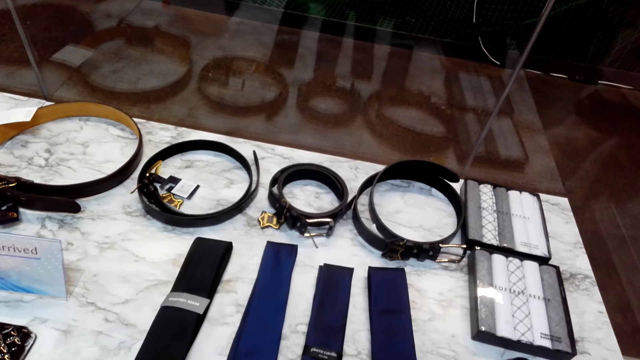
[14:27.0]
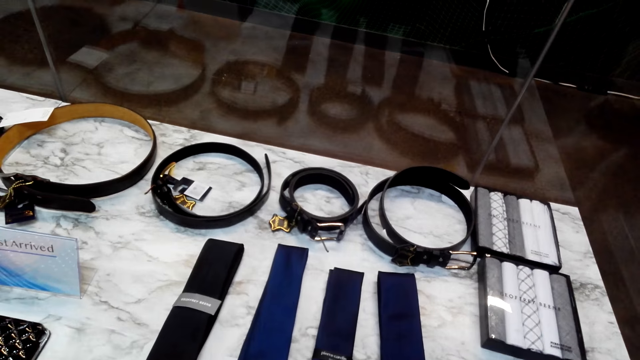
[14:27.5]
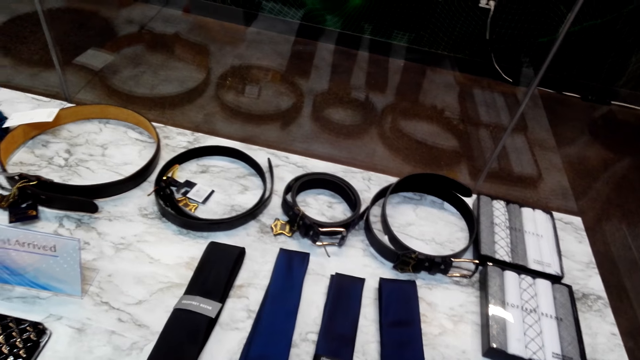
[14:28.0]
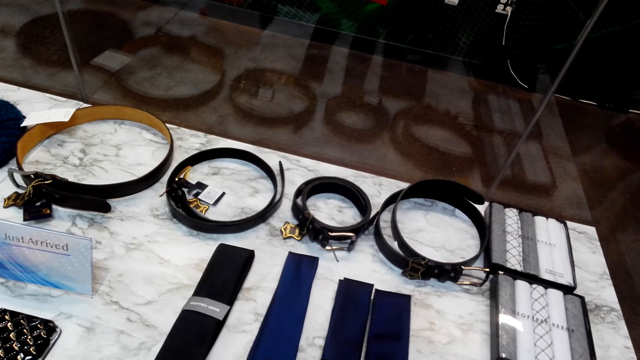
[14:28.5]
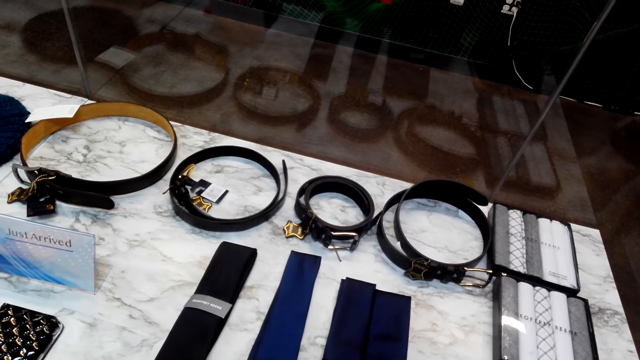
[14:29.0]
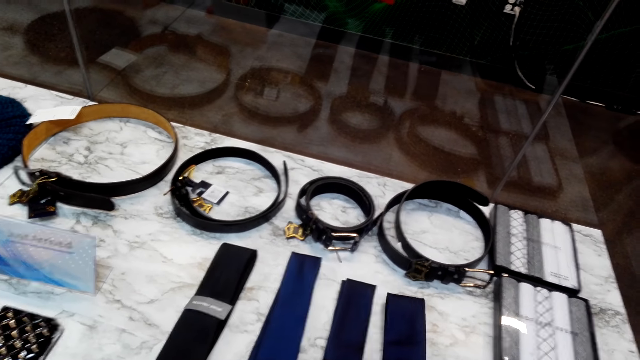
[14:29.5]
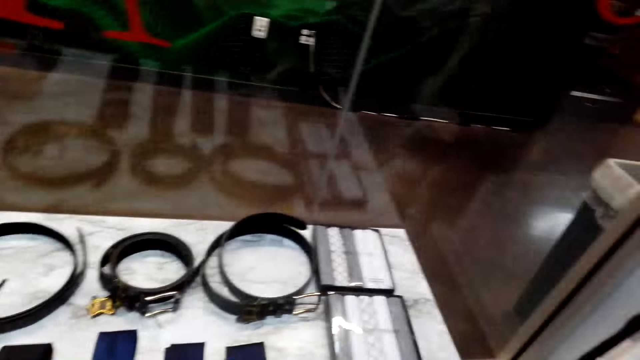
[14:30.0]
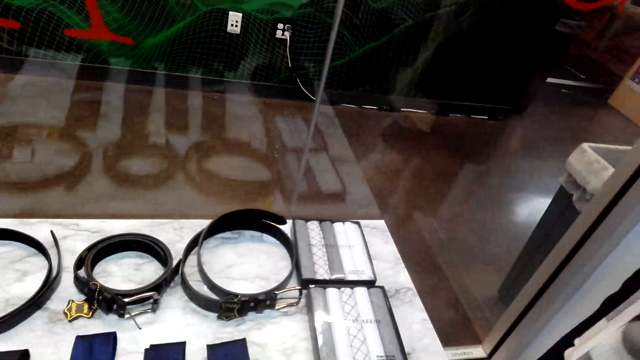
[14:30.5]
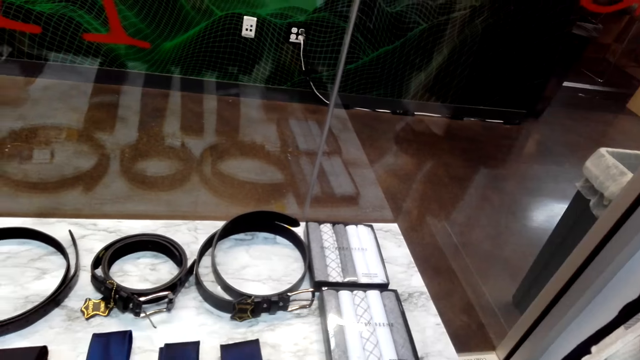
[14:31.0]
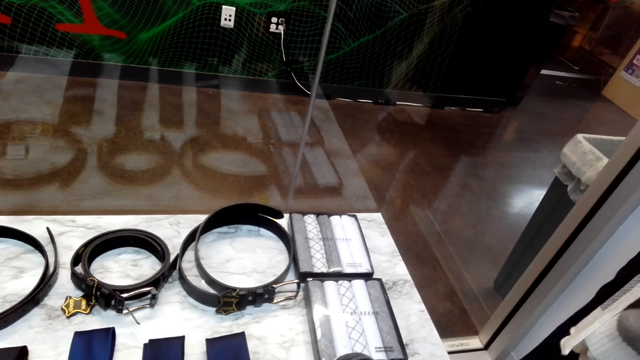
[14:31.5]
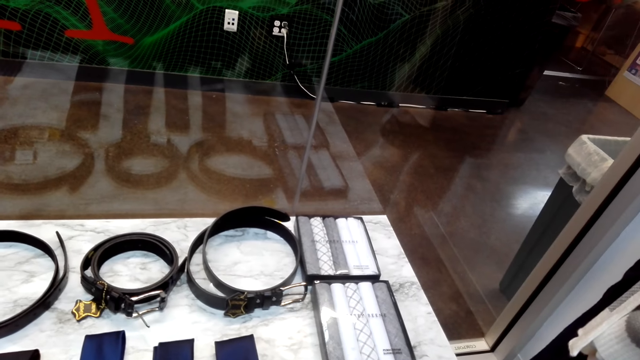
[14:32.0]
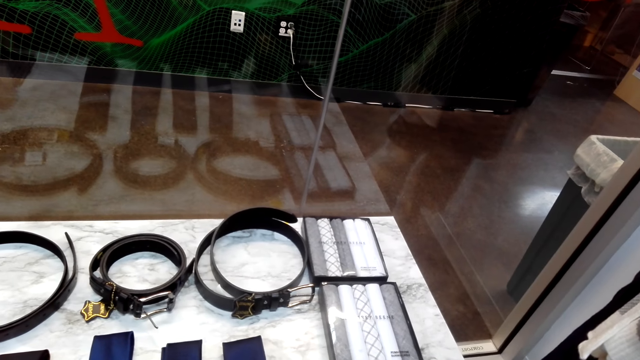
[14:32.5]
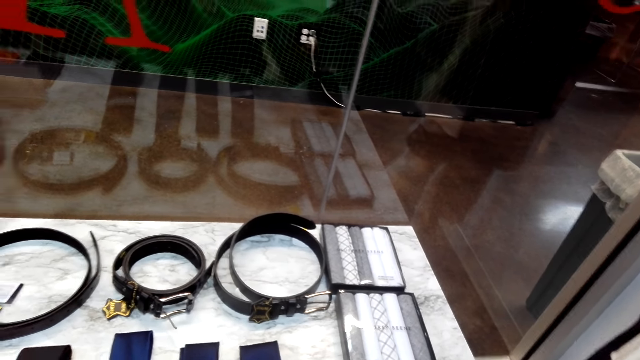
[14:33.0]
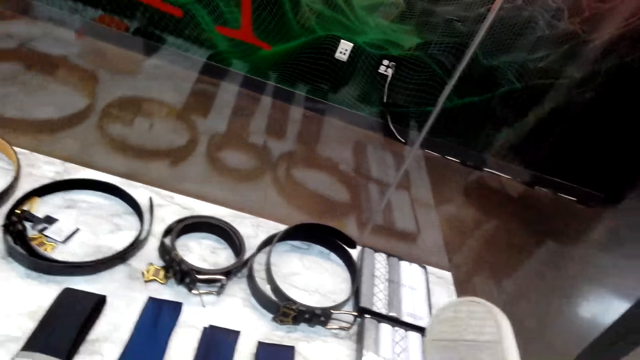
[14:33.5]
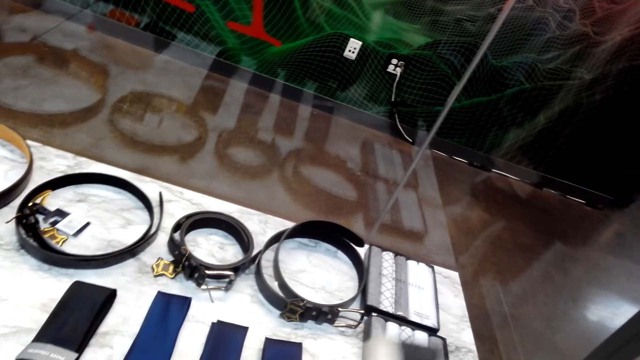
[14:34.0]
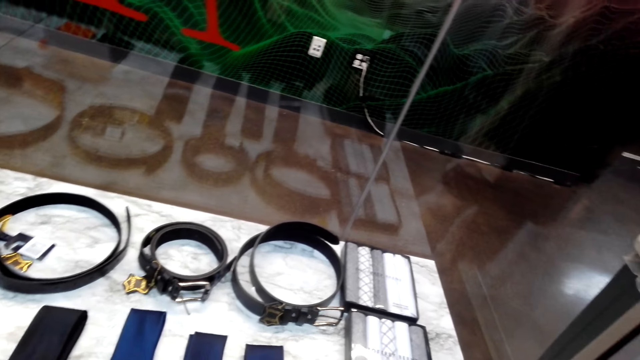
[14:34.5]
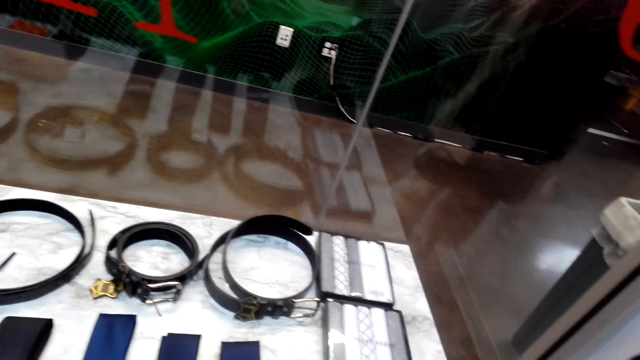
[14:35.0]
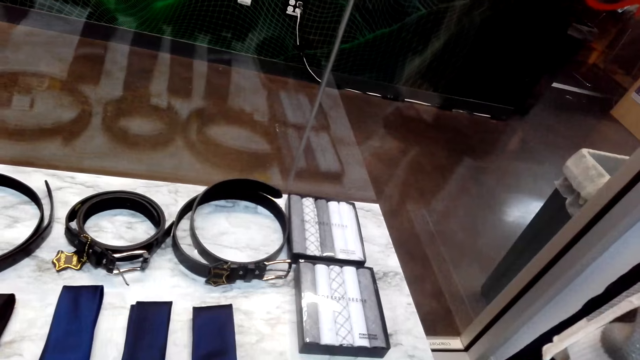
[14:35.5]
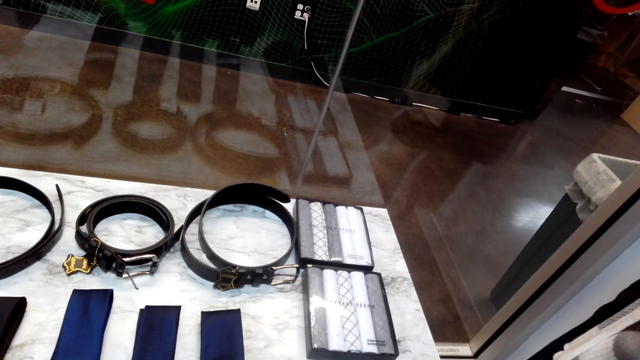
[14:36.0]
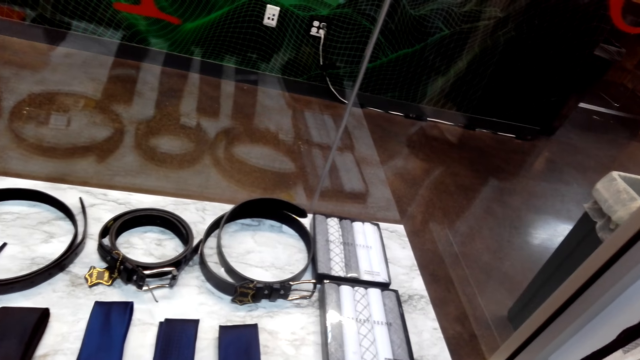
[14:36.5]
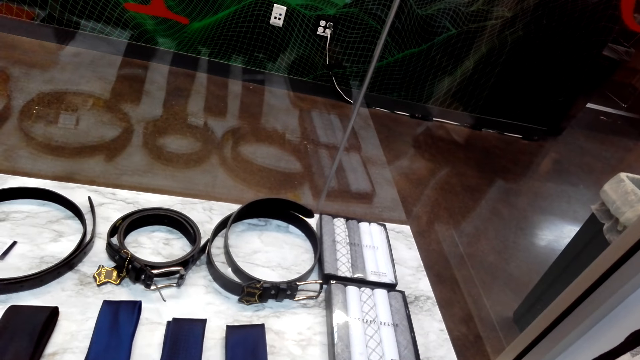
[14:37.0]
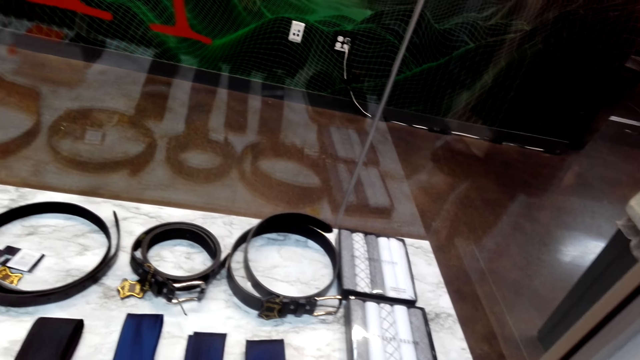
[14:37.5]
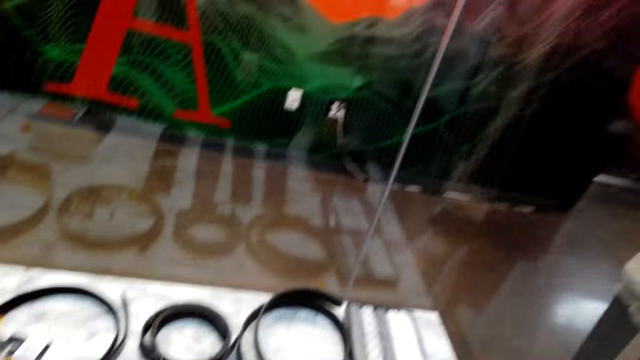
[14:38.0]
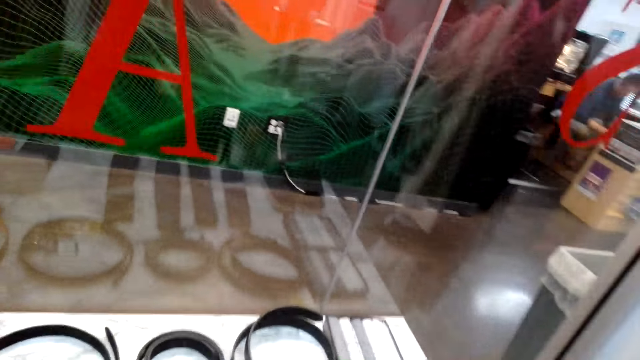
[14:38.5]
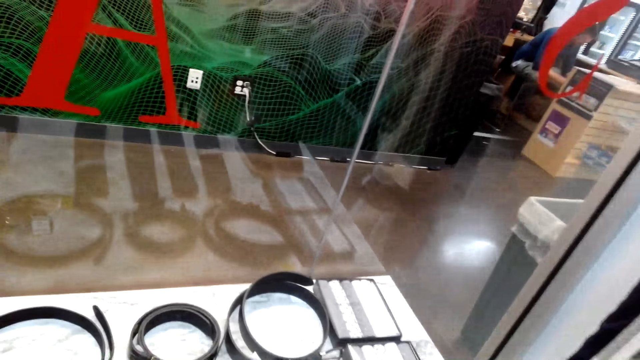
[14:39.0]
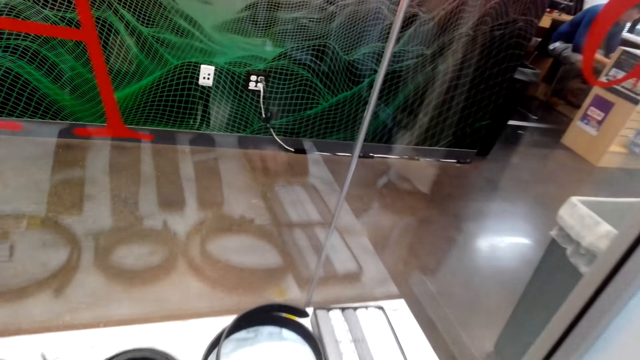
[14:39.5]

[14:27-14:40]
The camera wearer moves a tie. They pick up a shoe and put down the shoe.

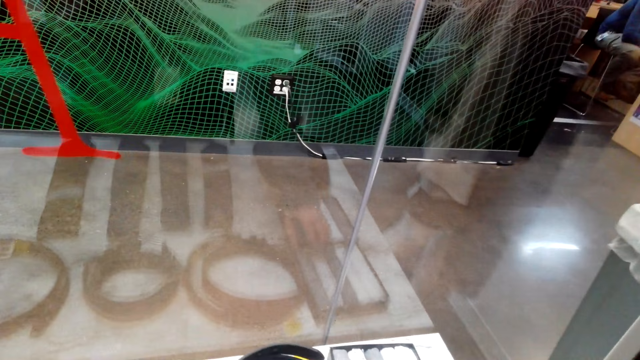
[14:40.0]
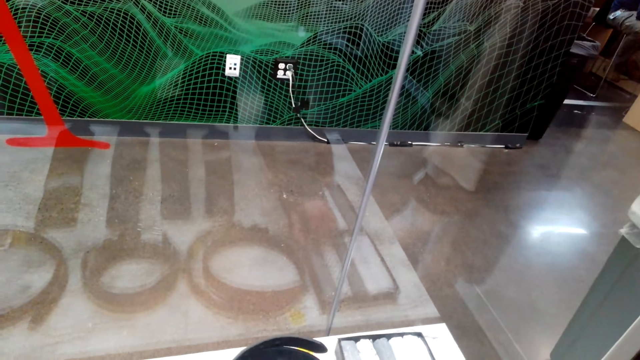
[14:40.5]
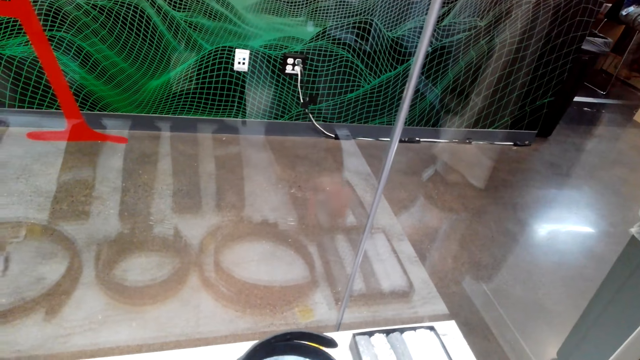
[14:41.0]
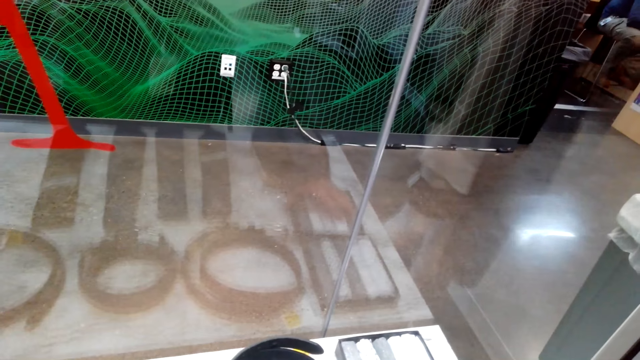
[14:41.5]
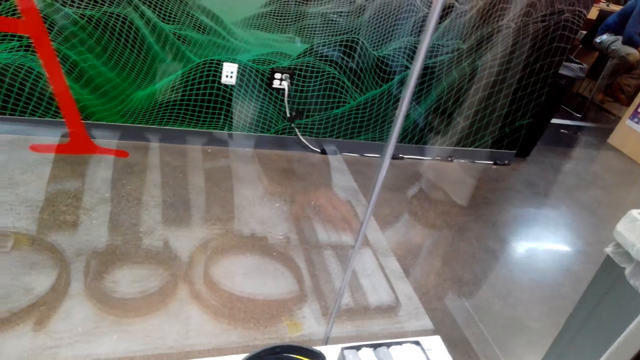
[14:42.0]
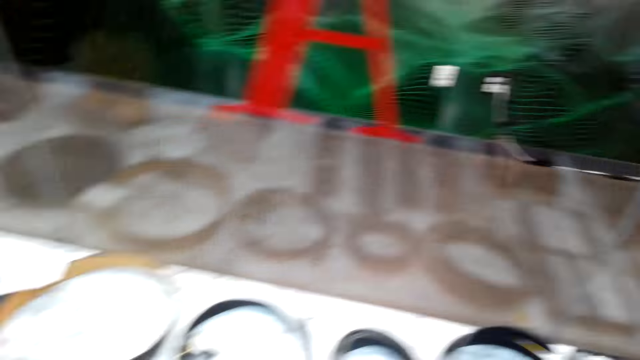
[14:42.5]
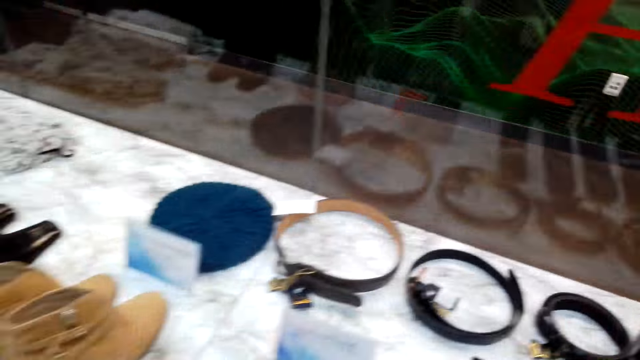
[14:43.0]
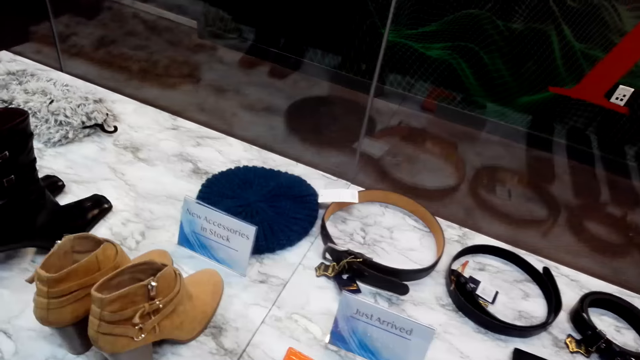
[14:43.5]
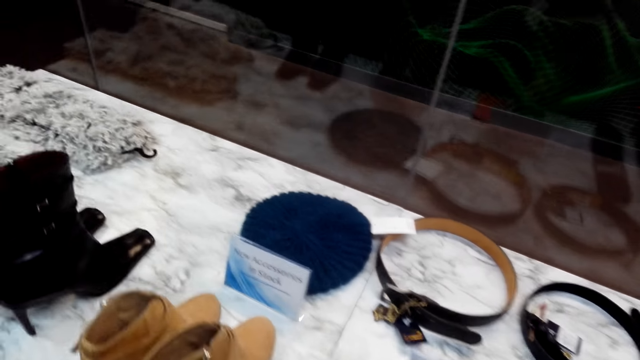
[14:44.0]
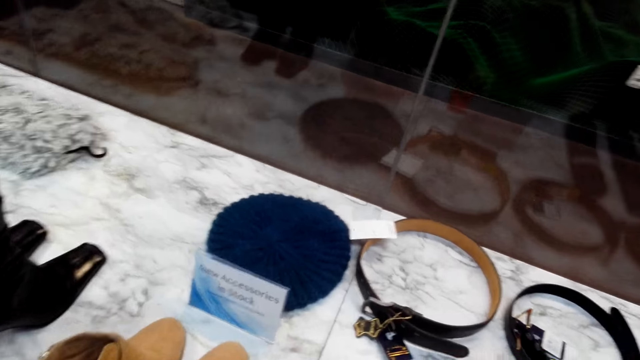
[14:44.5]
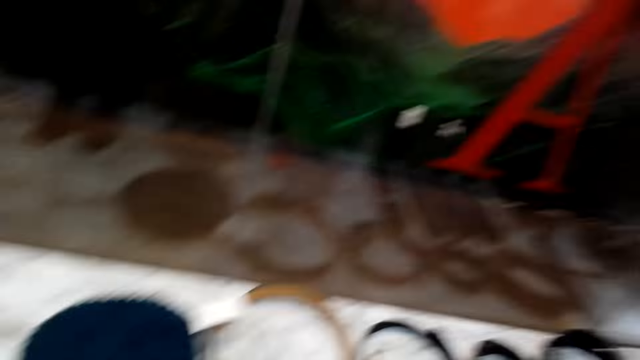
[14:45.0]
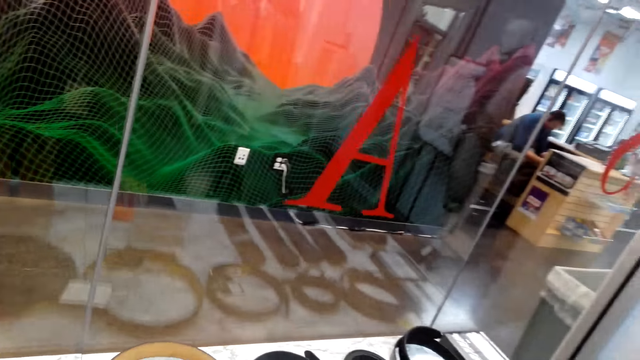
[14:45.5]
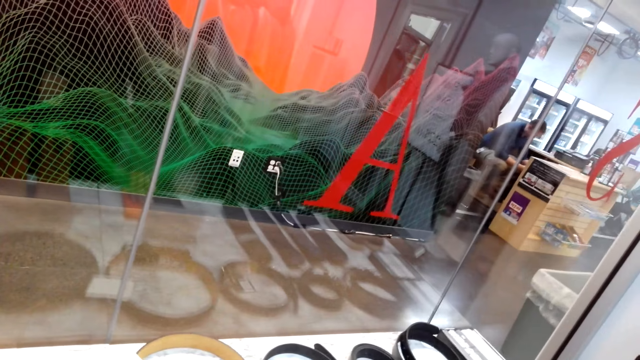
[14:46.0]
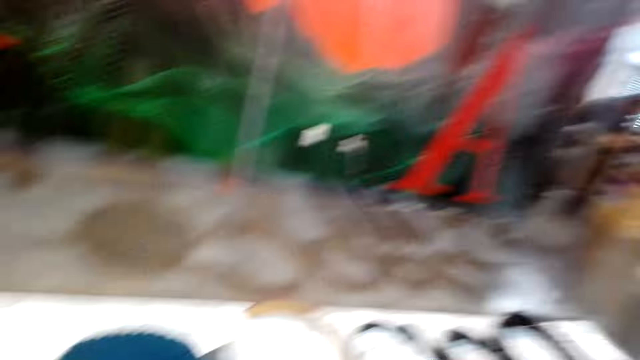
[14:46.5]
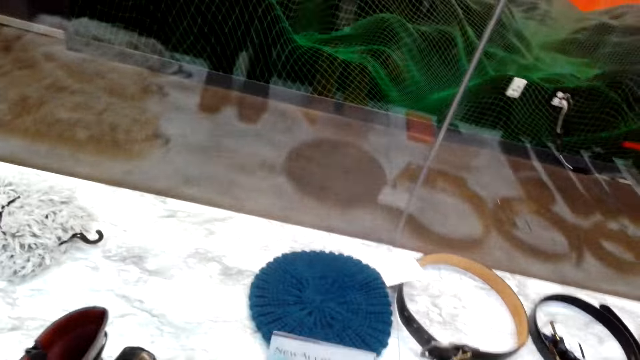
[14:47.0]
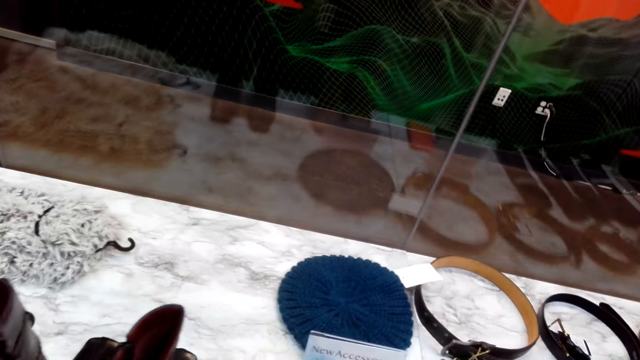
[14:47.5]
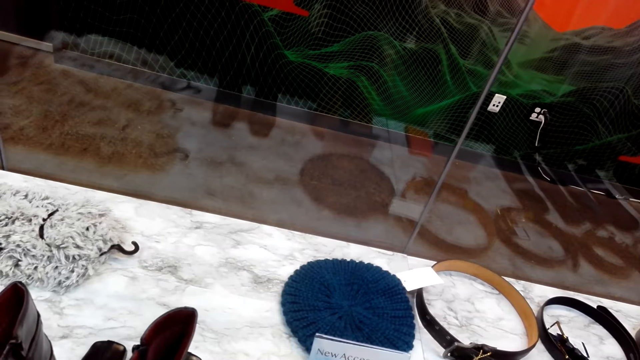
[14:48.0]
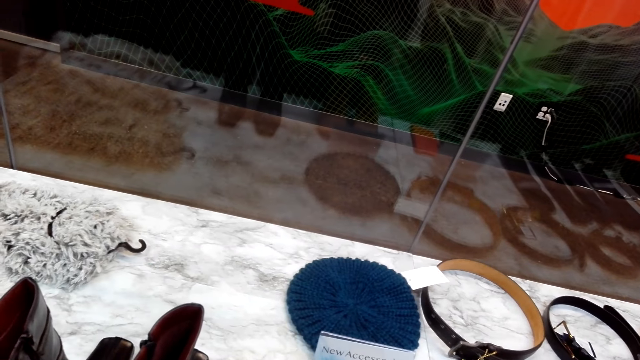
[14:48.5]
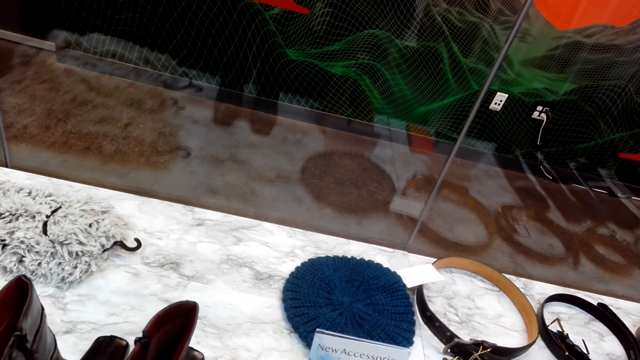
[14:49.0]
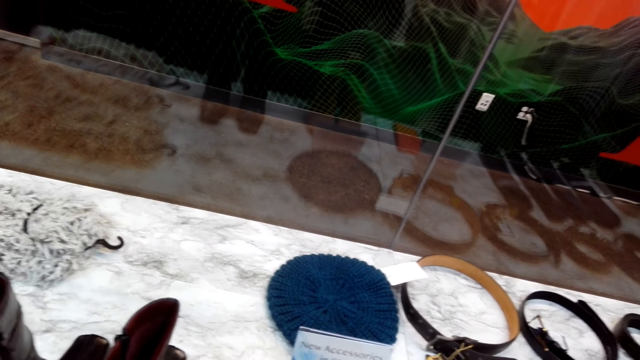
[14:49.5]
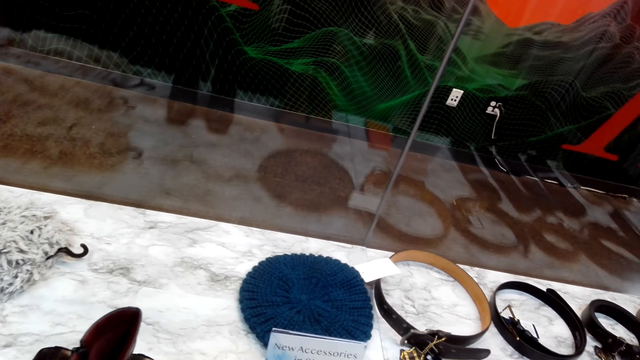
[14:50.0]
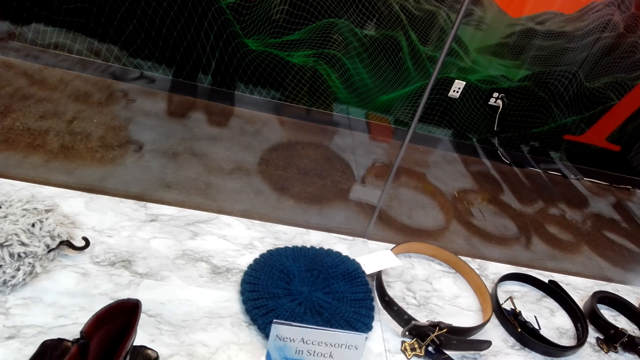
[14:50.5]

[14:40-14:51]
The camera wearer moves aside the box of the ties. They arrange the cloth boxes, walk towards the shoes, move around, look around, and arrange the shoes on the counter.
